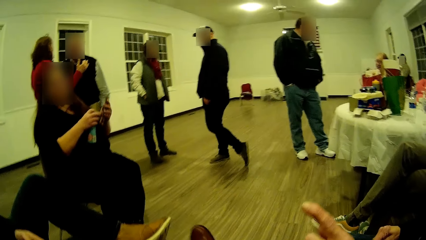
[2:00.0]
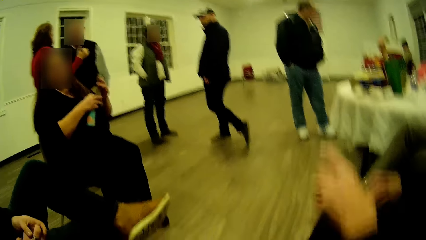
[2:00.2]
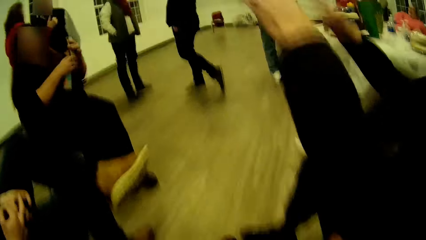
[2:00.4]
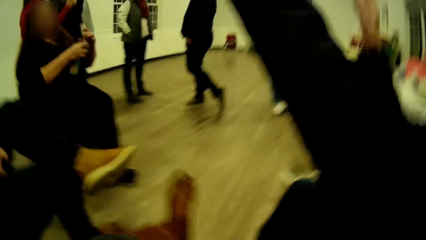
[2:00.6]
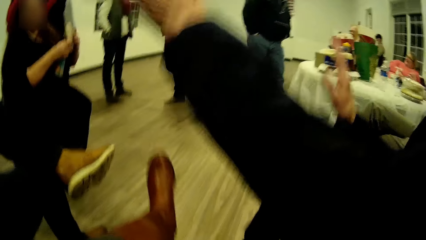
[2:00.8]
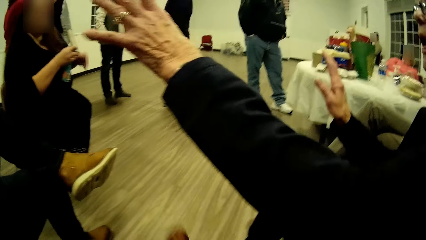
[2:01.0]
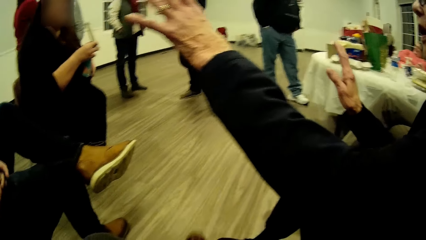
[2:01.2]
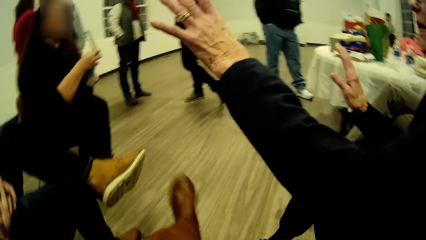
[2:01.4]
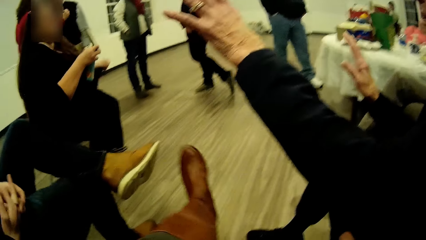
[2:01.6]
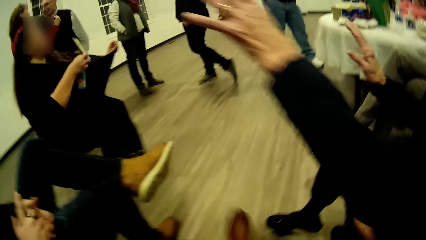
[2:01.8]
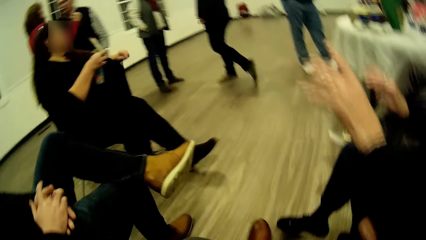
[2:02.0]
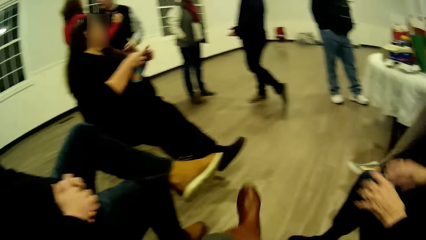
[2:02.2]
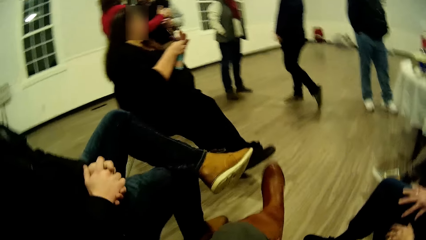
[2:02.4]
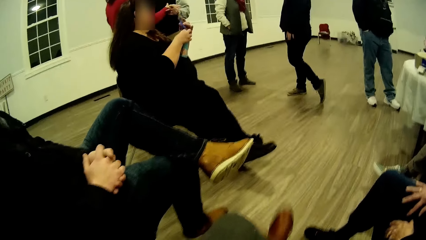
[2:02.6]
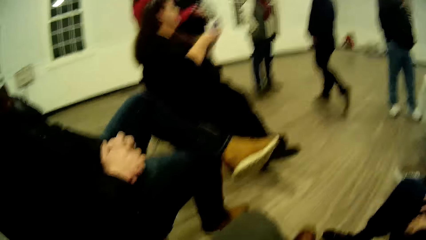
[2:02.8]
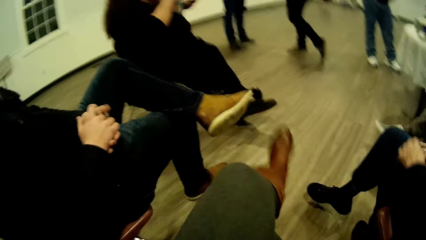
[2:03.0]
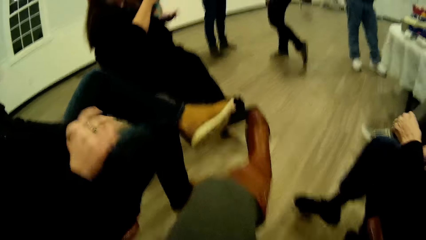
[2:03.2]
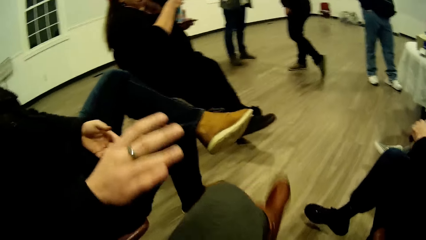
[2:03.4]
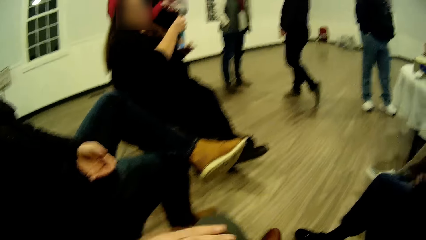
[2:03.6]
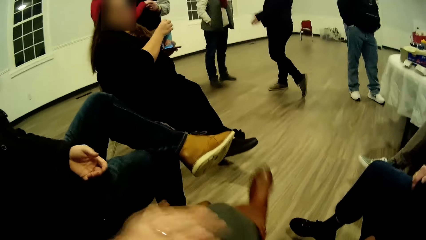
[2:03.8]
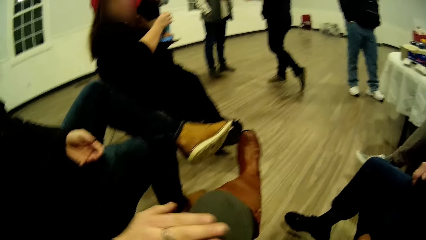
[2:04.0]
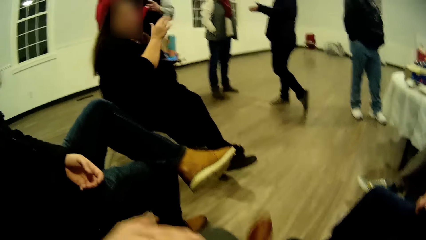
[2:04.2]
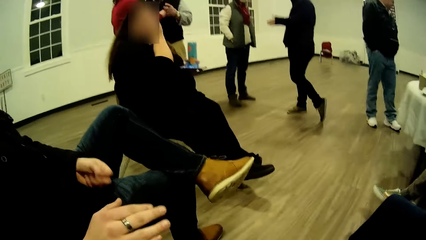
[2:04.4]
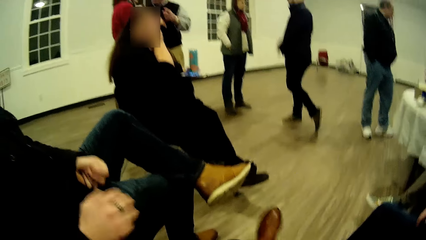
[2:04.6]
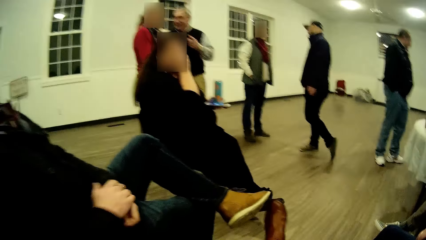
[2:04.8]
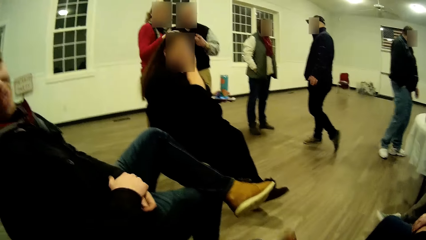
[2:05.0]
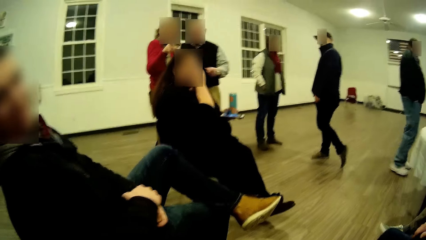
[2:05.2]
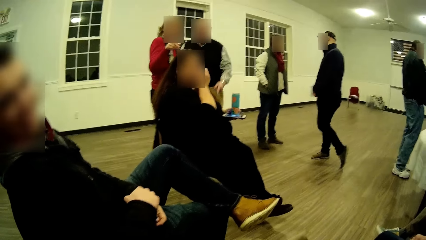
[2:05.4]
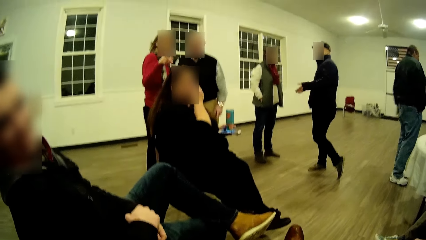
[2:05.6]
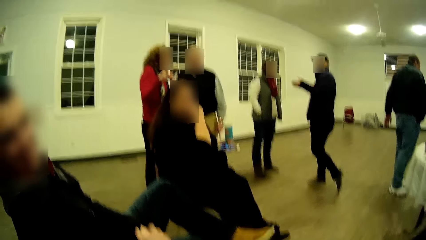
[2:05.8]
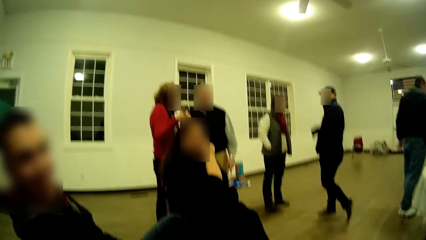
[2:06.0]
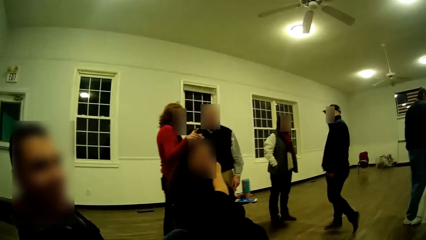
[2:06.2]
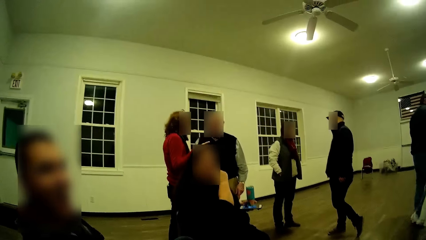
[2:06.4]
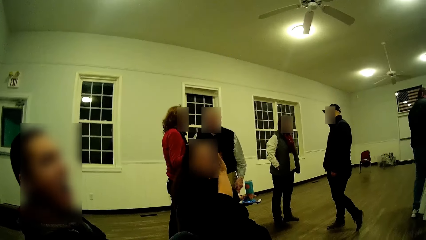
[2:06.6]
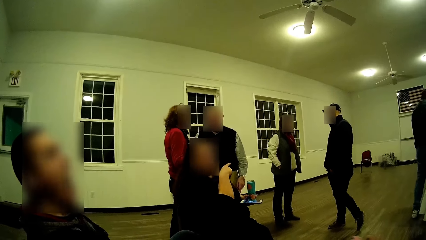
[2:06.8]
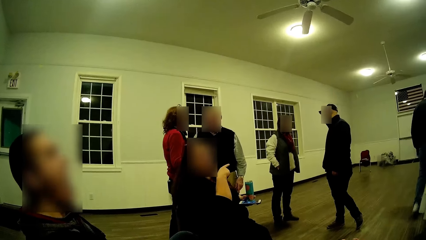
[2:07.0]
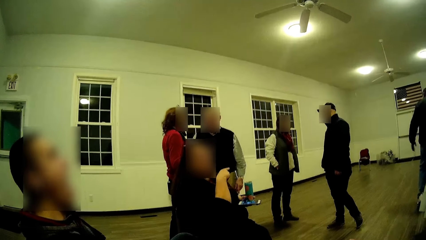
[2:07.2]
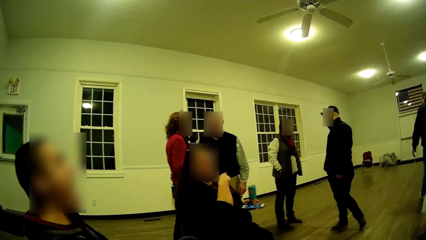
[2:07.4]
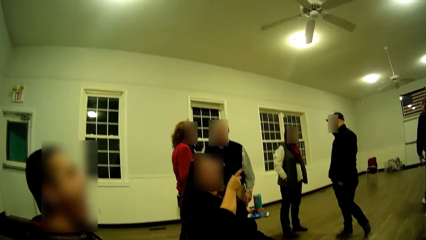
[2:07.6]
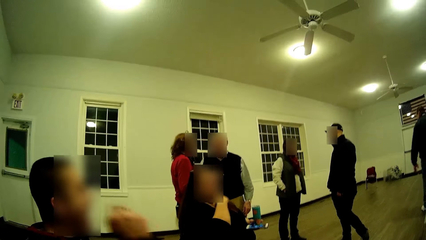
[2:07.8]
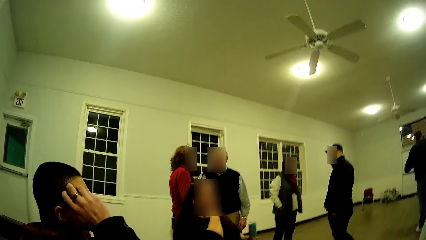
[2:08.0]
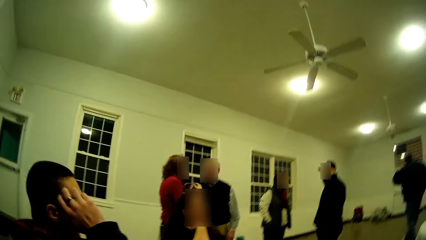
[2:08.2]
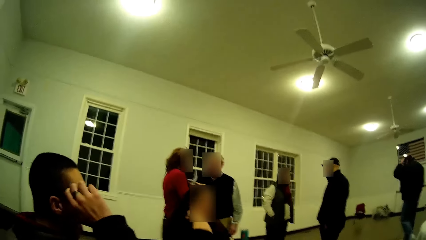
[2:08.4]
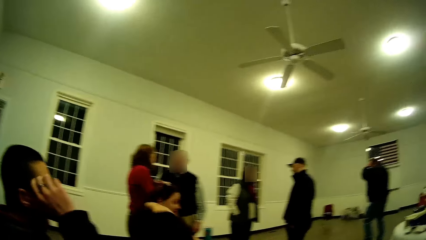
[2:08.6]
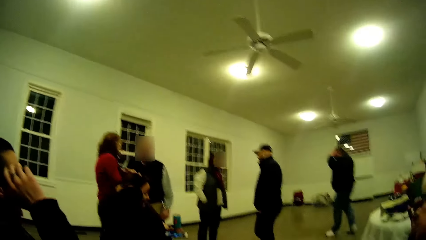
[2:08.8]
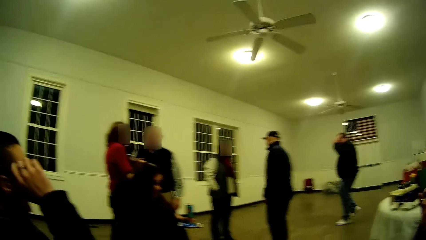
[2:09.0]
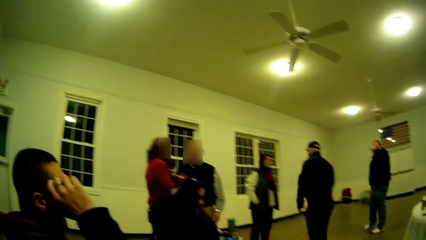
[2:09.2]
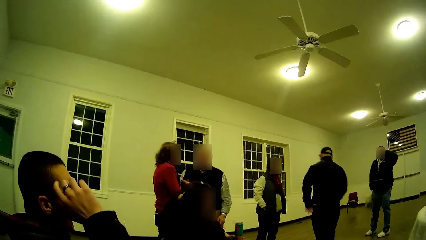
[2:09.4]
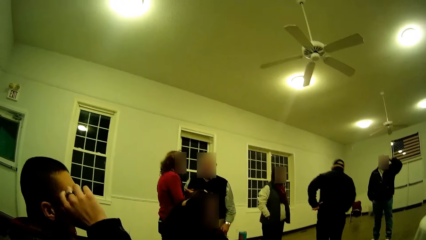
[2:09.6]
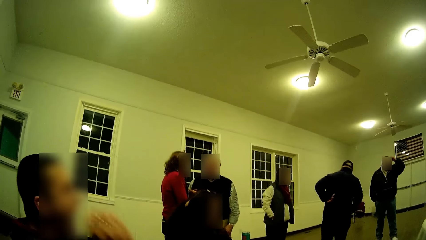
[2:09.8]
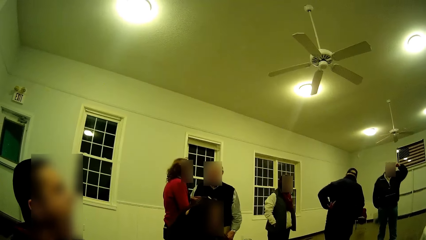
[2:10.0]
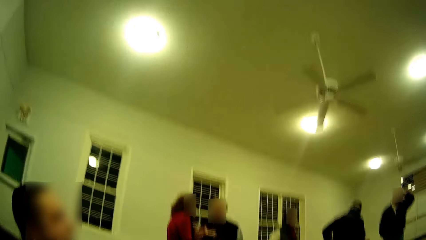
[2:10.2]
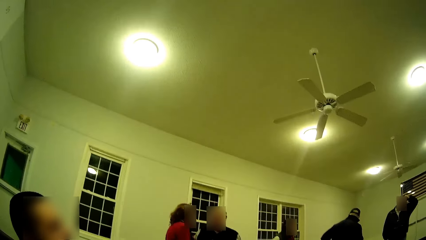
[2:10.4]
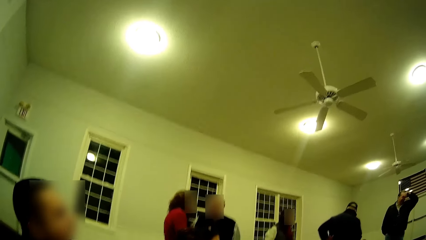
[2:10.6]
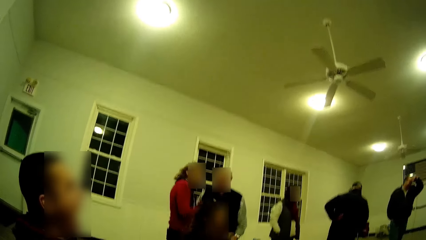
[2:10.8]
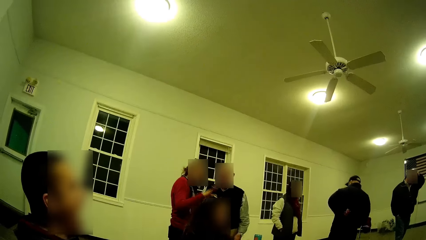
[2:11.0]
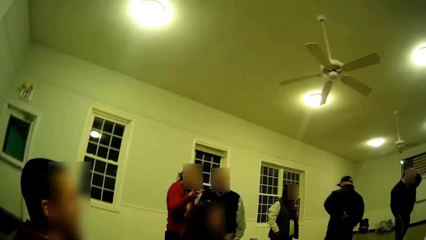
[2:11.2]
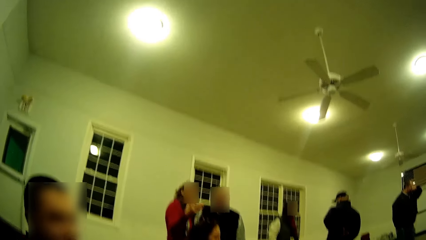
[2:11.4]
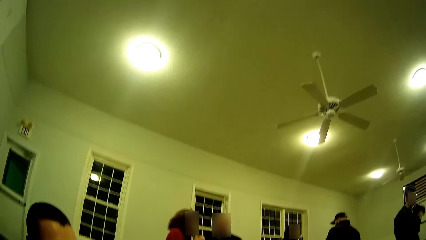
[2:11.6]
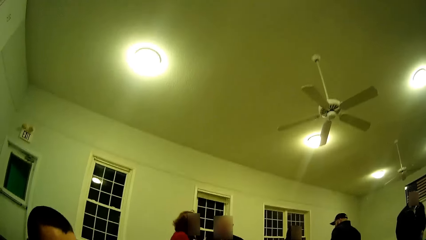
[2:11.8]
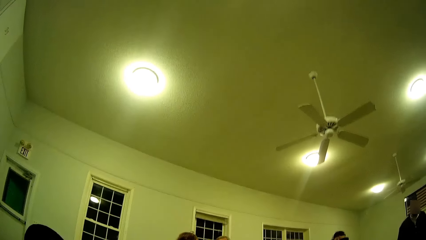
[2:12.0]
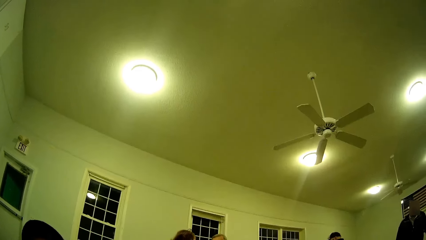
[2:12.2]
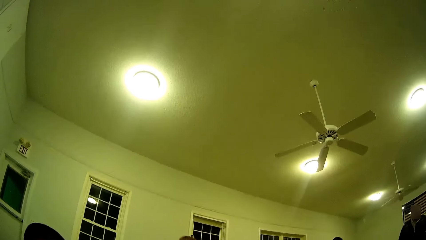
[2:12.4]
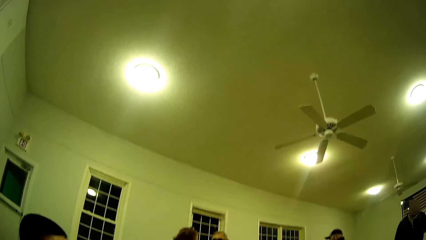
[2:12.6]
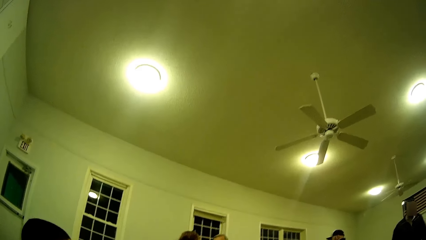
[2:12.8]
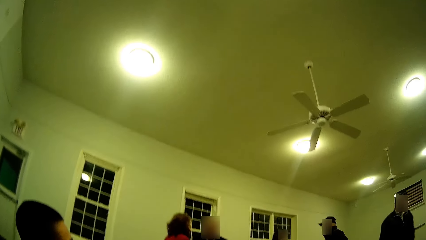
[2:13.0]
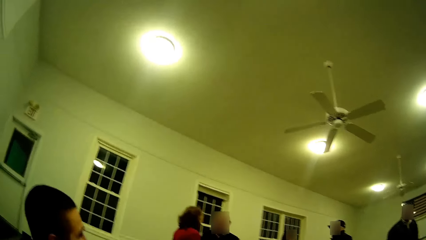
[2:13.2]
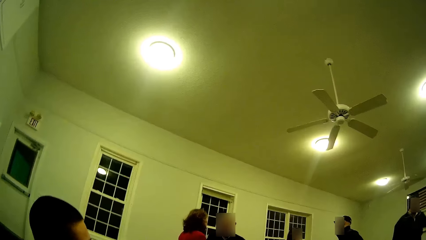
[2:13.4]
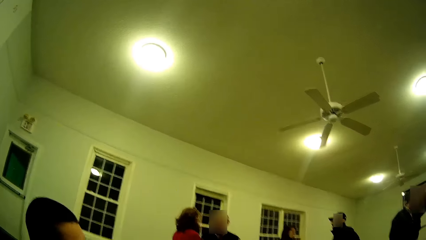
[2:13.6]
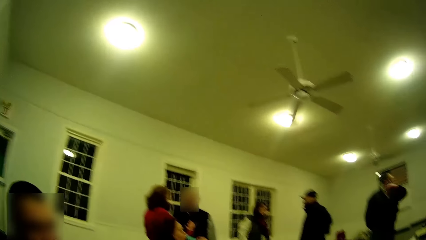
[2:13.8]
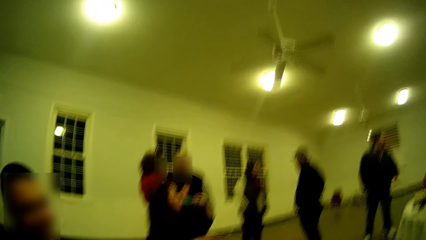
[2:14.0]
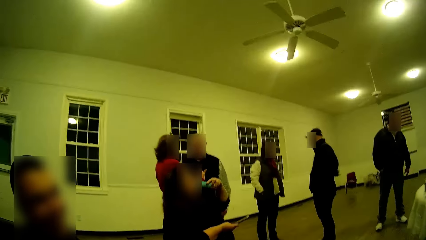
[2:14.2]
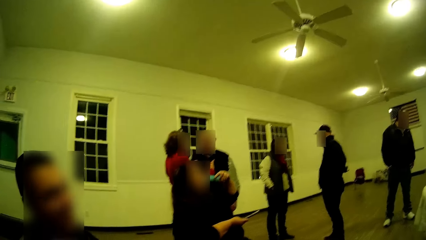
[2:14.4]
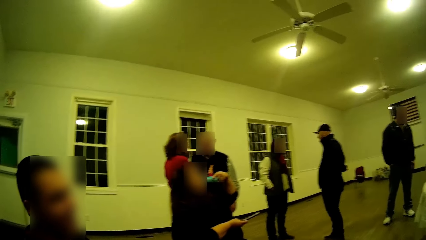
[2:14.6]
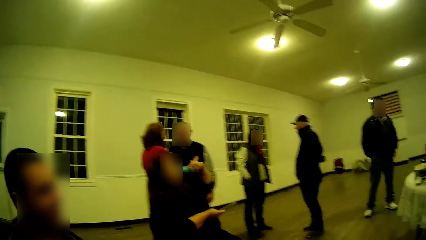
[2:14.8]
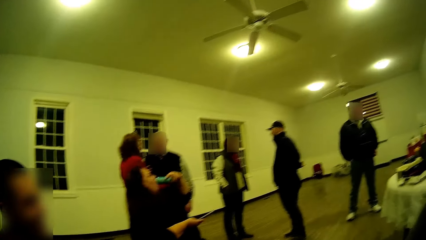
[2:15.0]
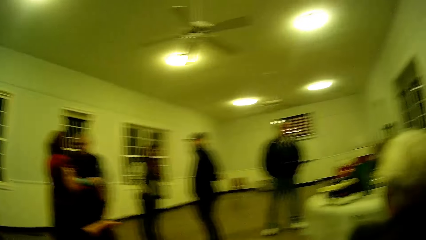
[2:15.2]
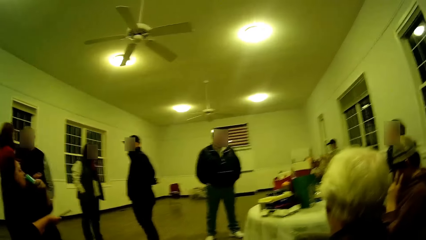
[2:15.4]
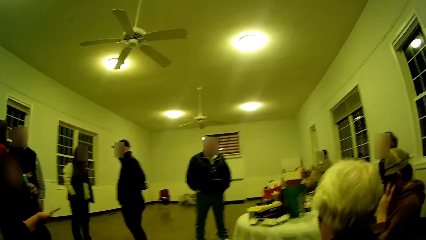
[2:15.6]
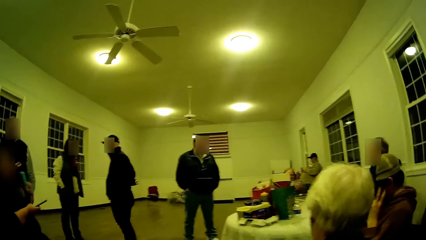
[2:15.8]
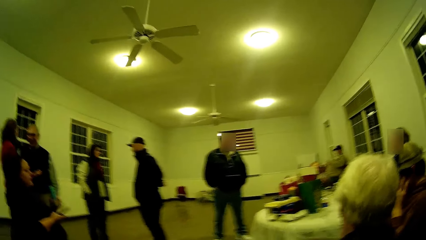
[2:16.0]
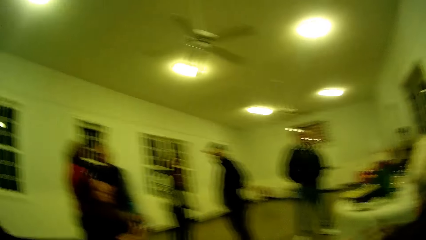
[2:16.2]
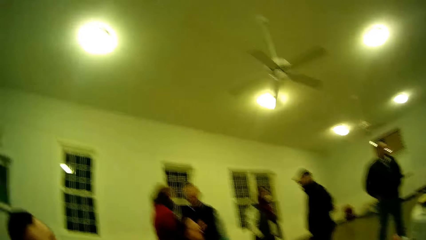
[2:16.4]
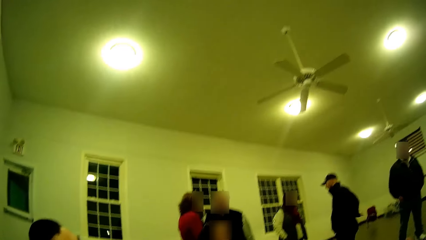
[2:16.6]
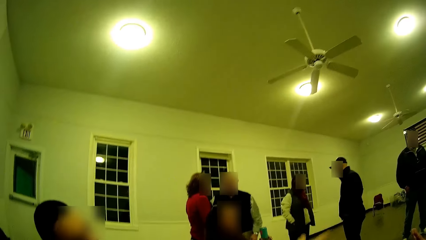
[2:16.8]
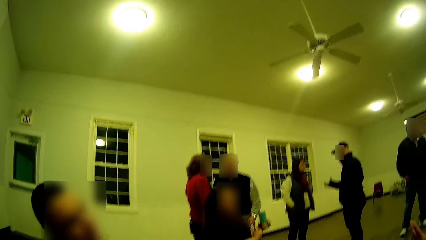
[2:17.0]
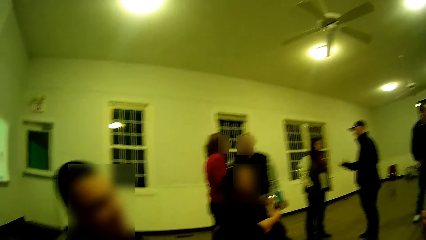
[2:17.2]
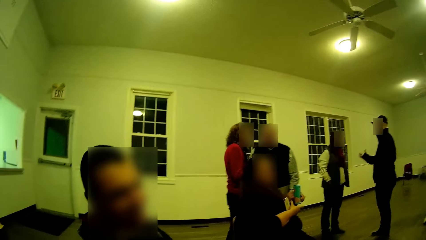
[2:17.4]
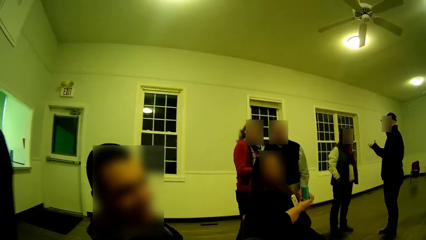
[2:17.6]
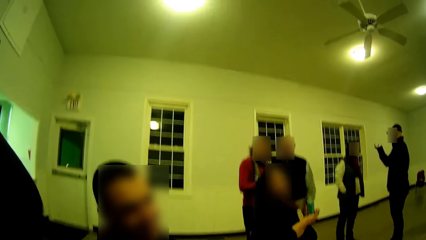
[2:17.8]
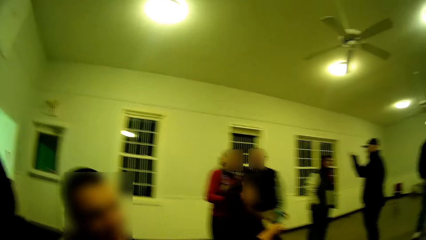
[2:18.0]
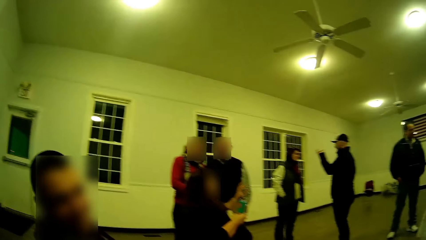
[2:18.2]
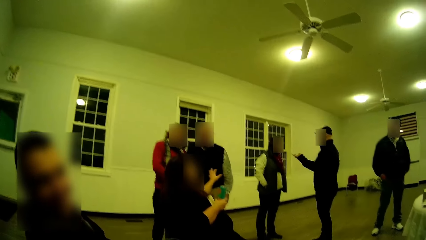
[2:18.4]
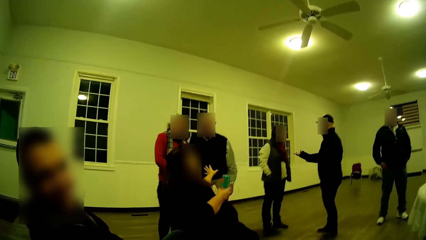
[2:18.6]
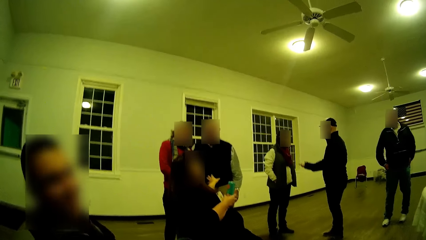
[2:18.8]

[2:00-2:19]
A man moves his hands up and returns his hand down. A woman raises her hands. The camera wearer moves her legs around. The woman returns her hands. Another woman shakes her leg. The camera wearer moves her legs around. She taps the other woman's leg. The man talks, scratches himself, touches his head and returns his hands downwards. He talks. The camera wearer looks around.
